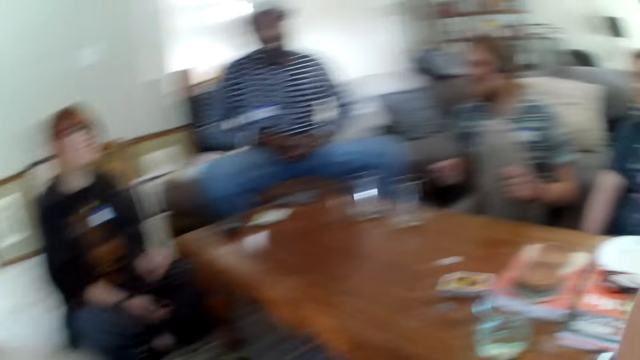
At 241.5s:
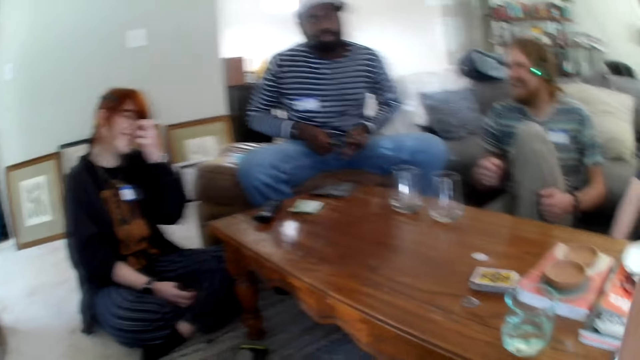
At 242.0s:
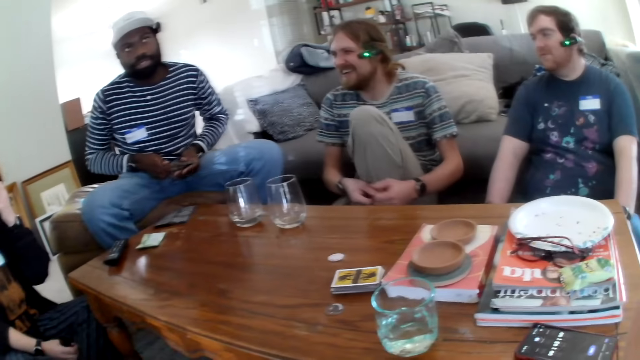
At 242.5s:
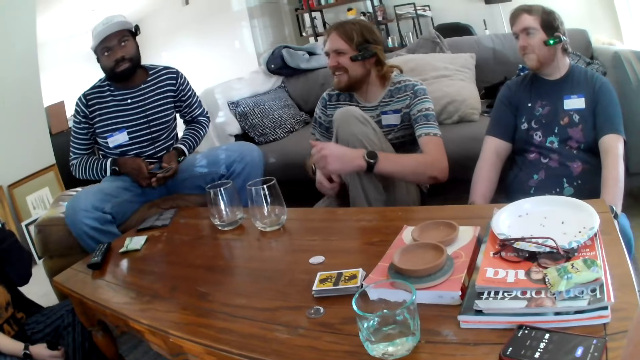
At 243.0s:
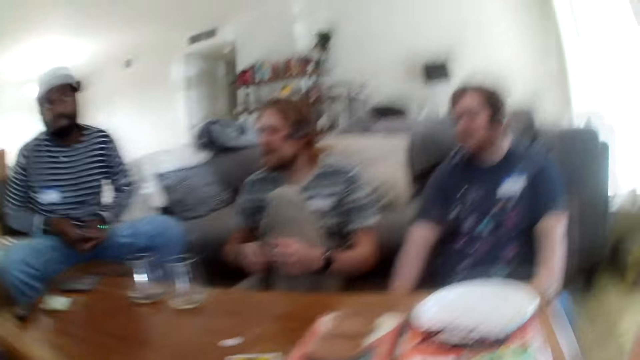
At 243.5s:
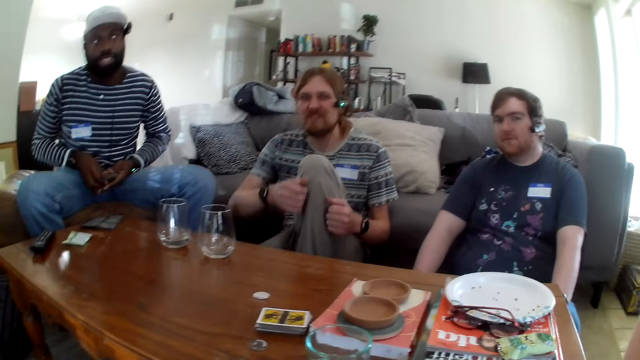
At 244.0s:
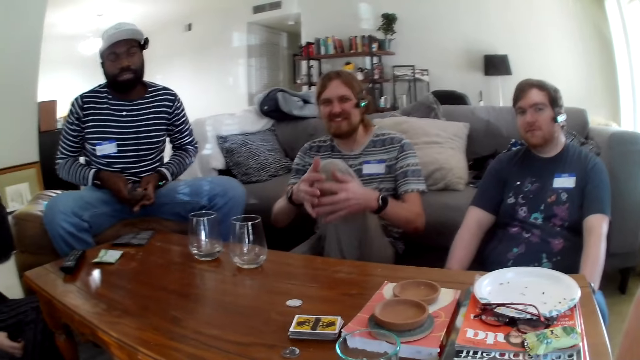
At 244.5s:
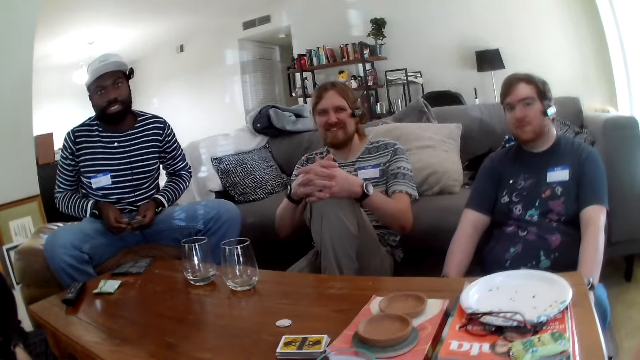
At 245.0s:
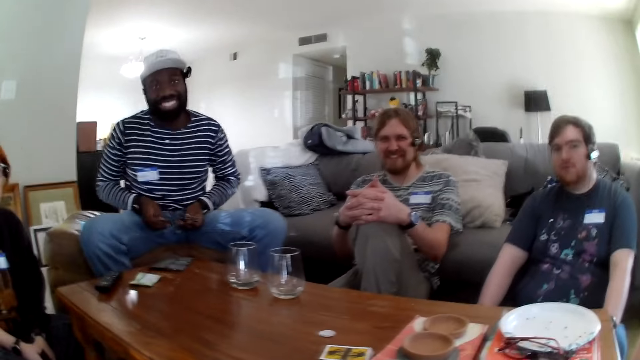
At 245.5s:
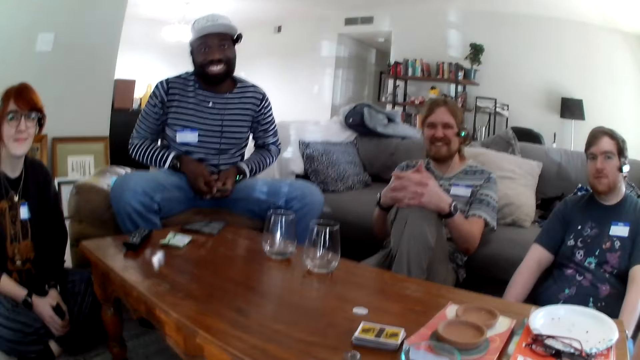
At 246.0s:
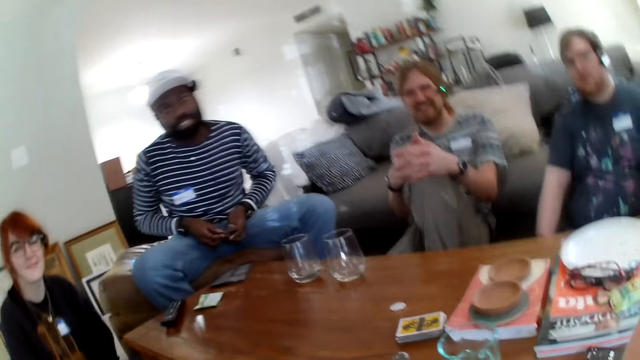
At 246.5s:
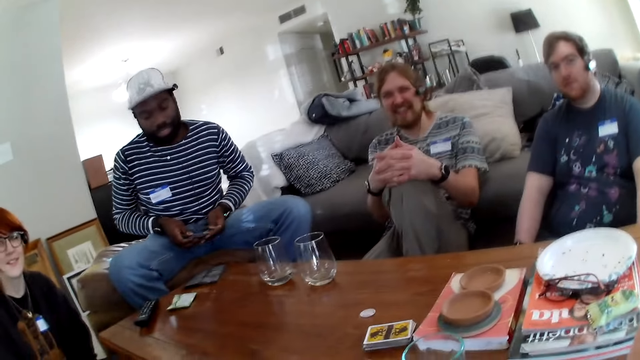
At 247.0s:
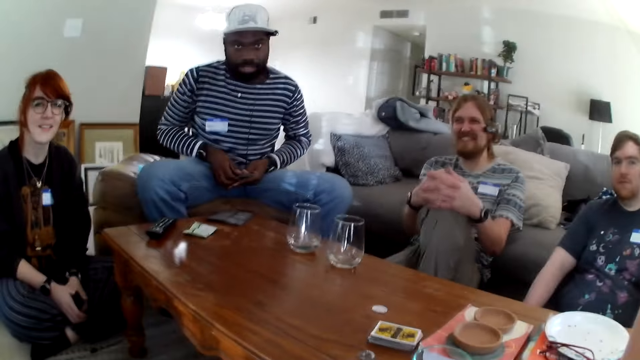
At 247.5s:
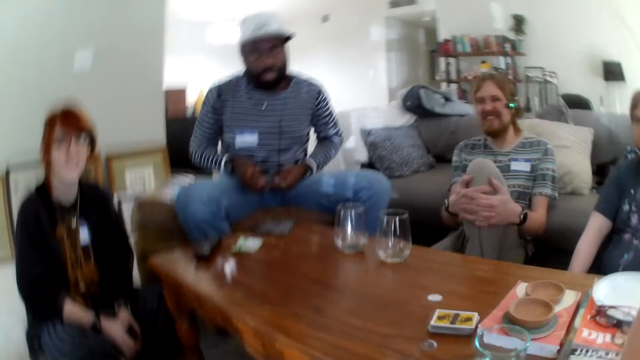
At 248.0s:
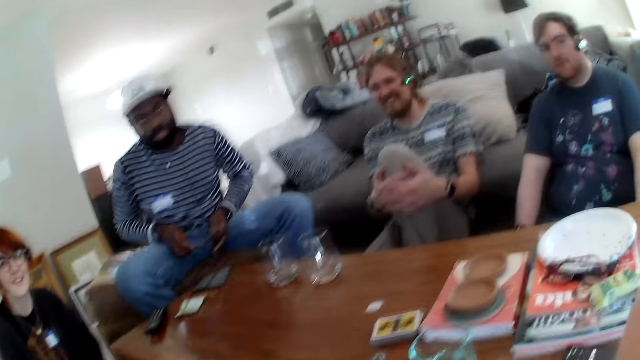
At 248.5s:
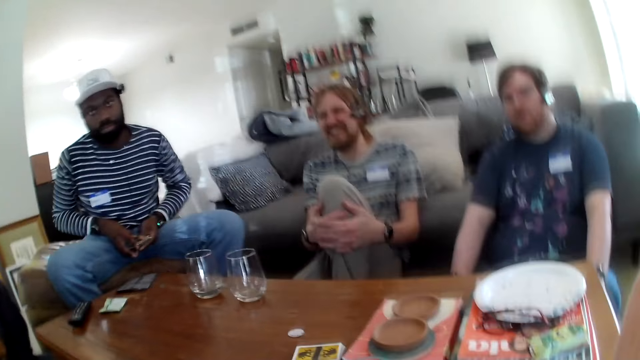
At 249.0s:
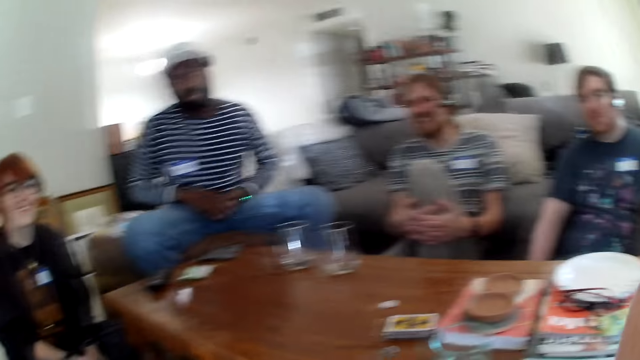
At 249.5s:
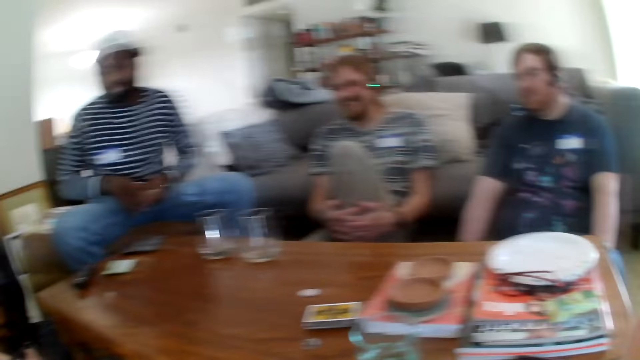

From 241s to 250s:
The camera wearer talks. A person dances. Another person laughs. The camera wearer talks.

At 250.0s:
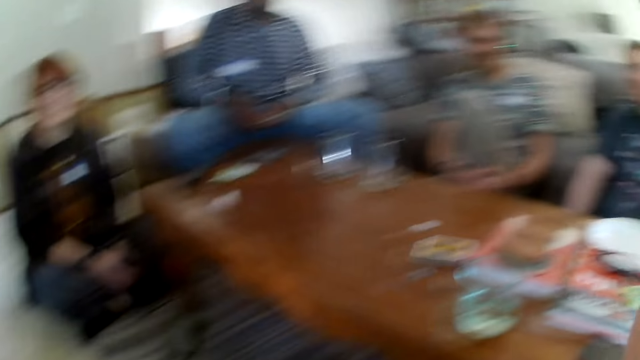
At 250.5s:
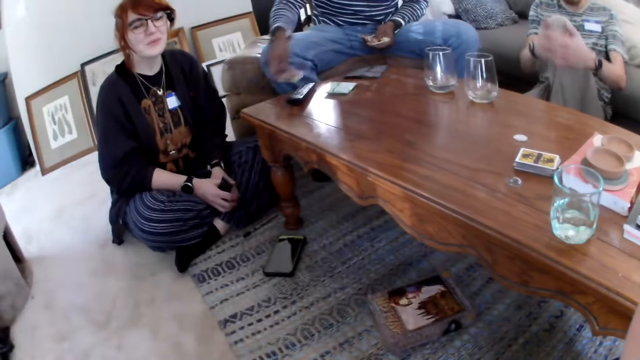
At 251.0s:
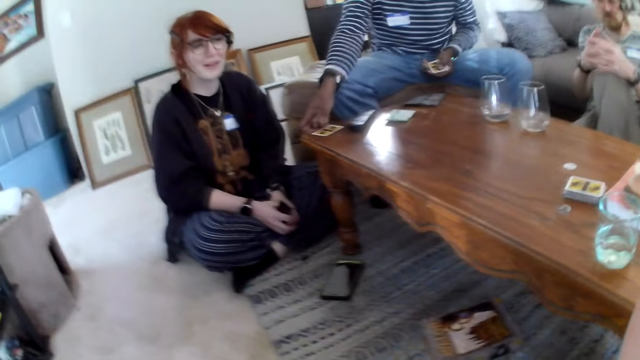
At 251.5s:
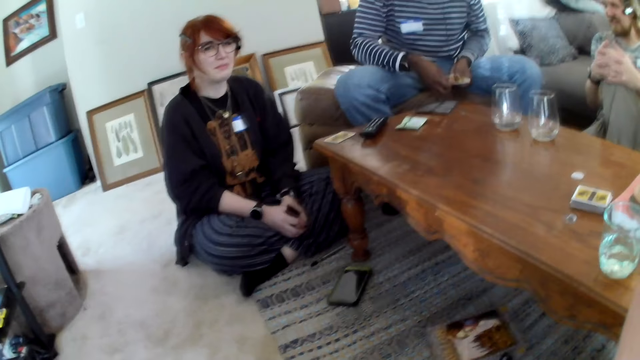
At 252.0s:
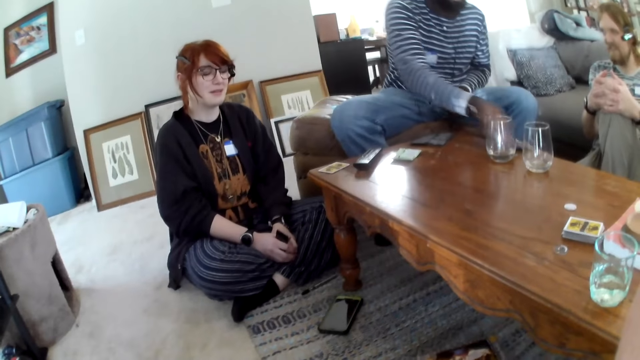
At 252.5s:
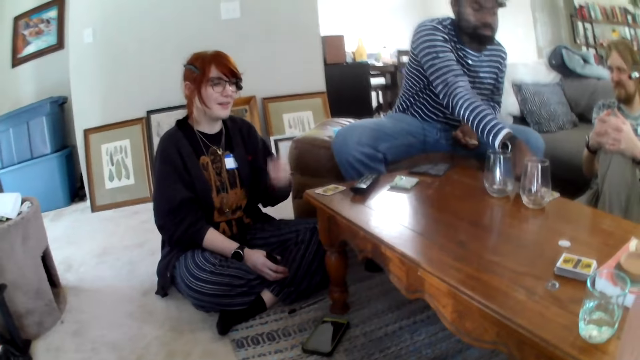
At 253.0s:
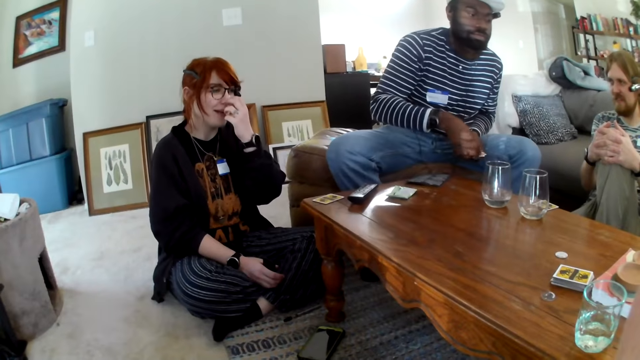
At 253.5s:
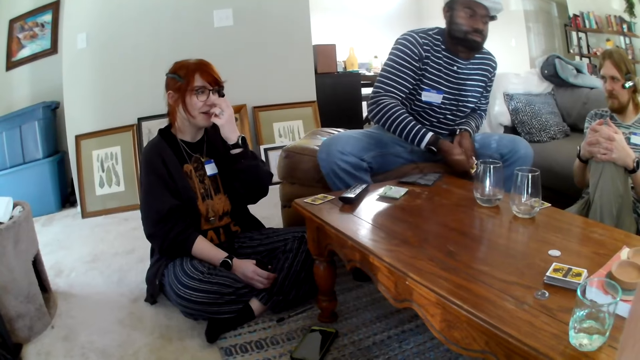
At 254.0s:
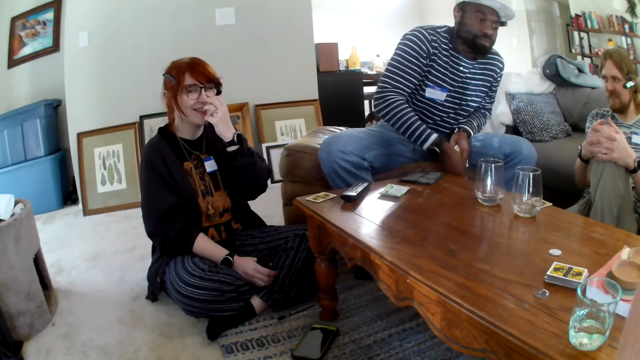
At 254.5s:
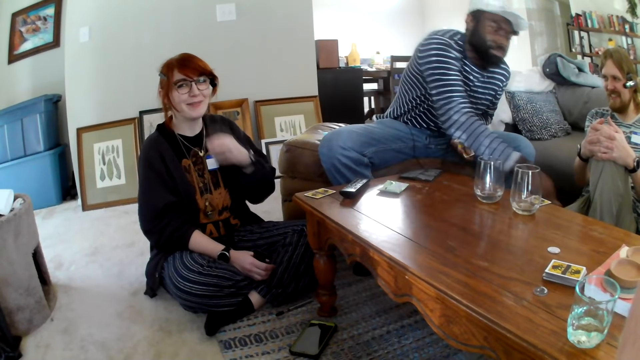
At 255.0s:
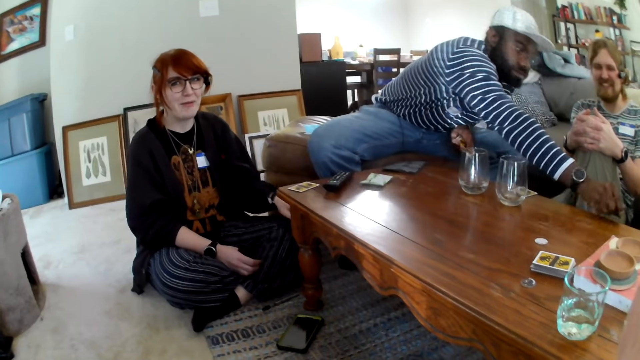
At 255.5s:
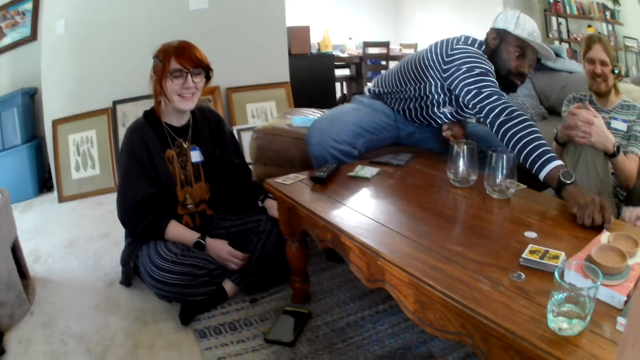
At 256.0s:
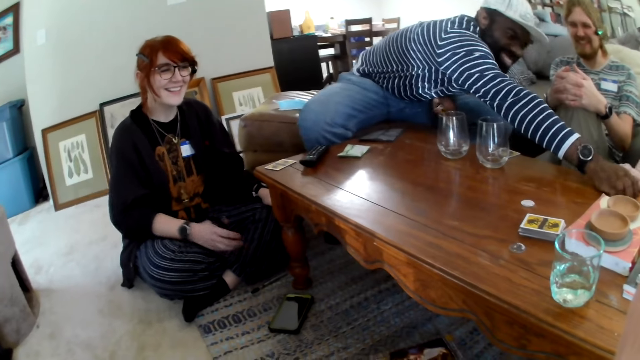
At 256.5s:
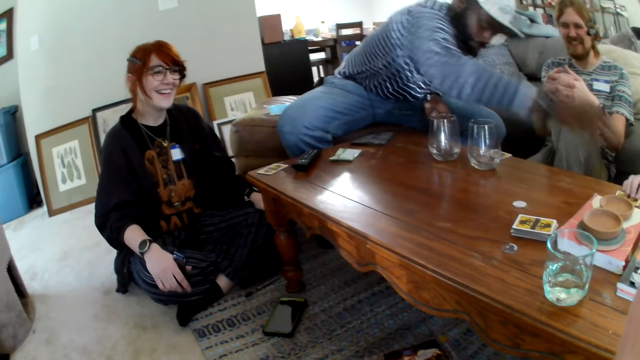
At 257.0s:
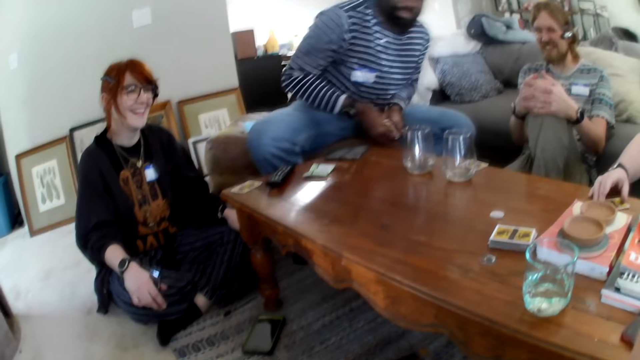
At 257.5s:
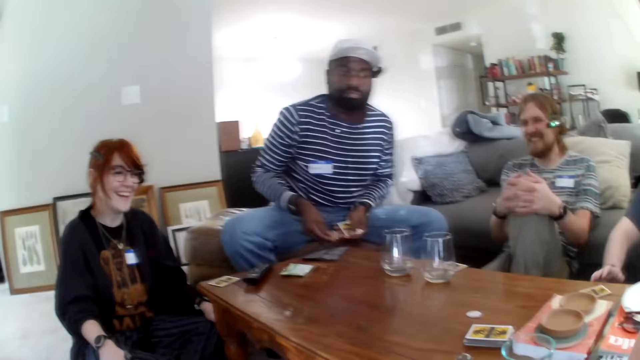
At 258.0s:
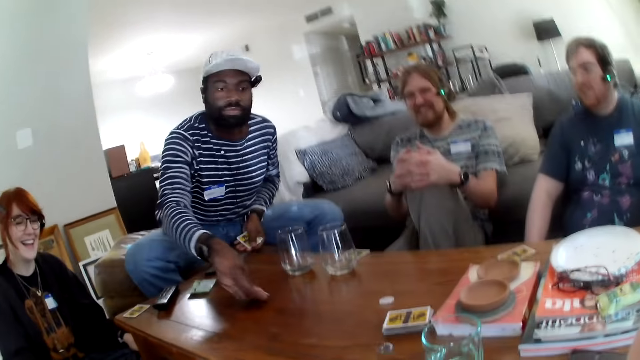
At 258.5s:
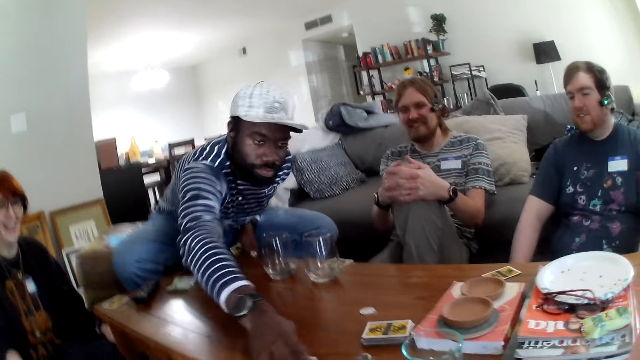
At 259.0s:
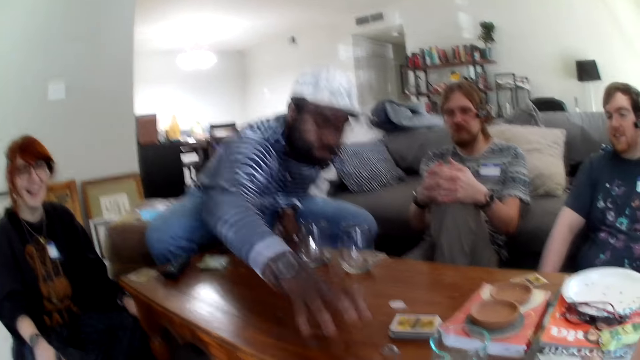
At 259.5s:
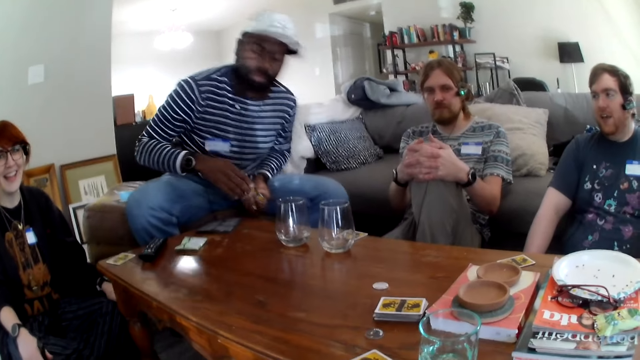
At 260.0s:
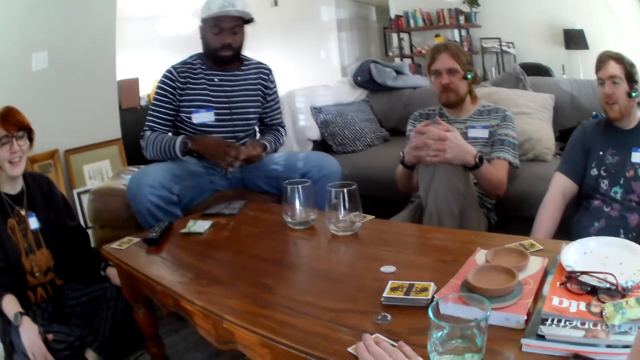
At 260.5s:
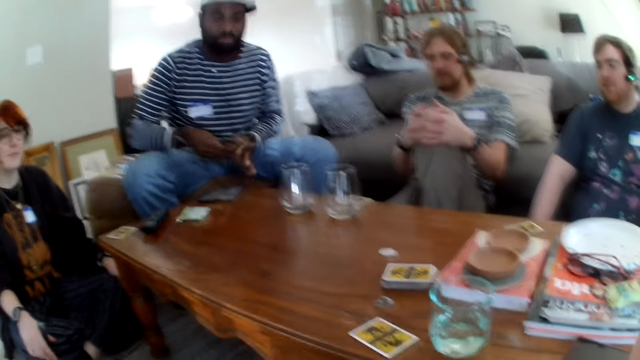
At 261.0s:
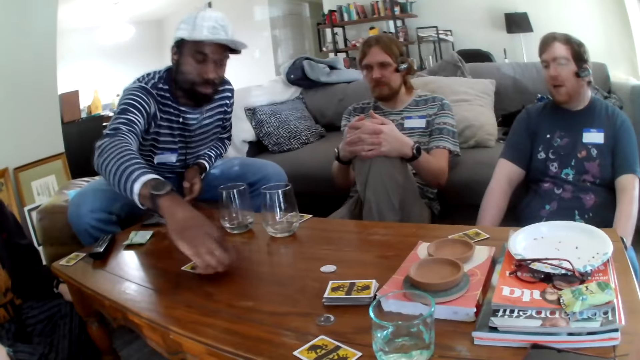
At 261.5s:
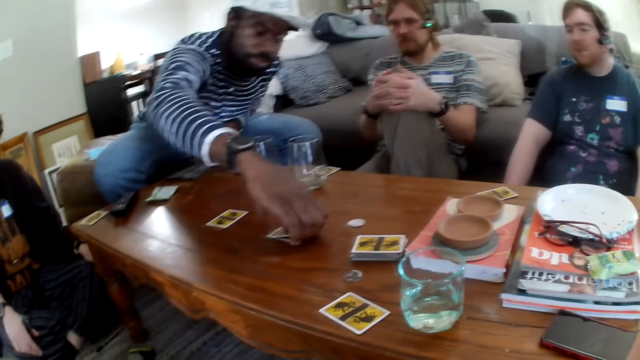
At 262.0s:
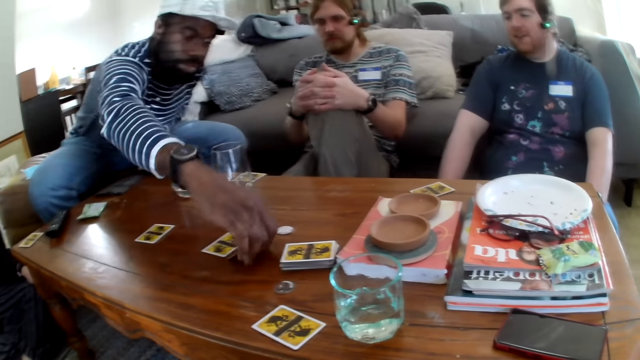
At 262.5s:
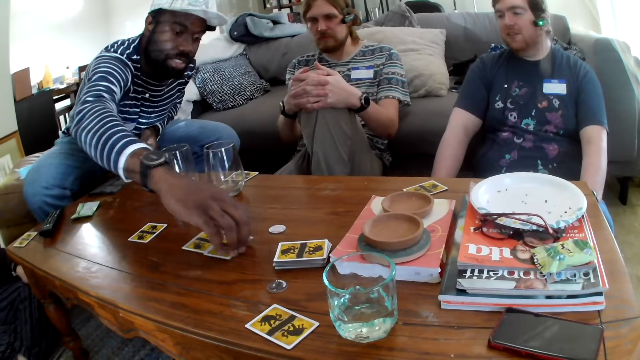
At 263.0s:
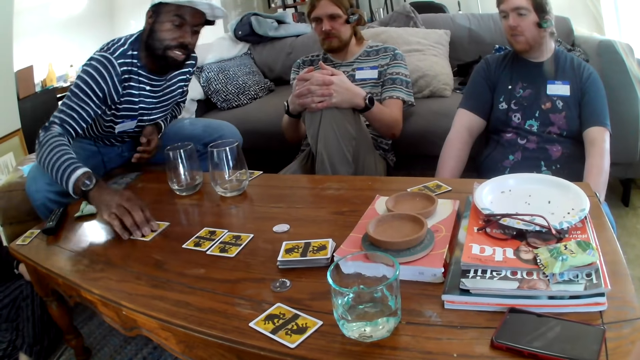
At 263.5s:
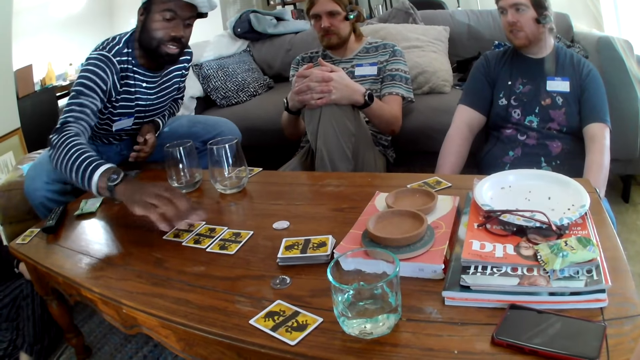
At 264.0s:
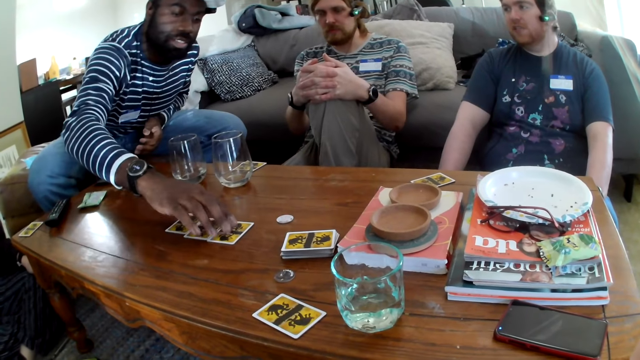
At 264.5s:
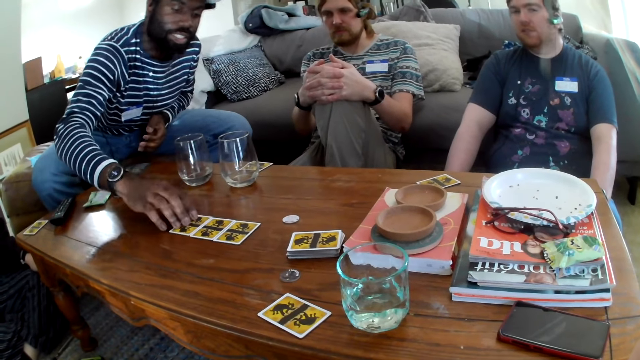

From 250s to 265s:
A person talks. Another person puts cards on the table. The first person touches their nose and laughs. The second person puts cards on the table. The first person laughs. The camera wearer talks. The second person puts cards on the table. The camera wearer touches a card on the table. They talk. The second person puts cards on the table. A third person talks.
